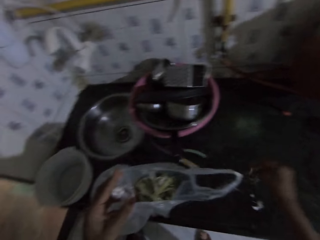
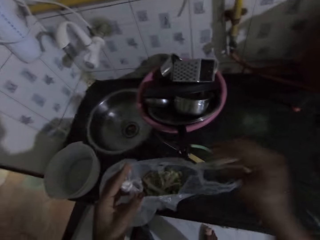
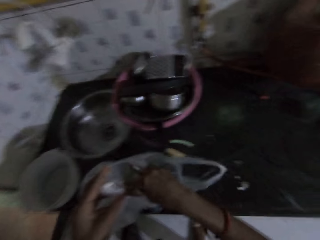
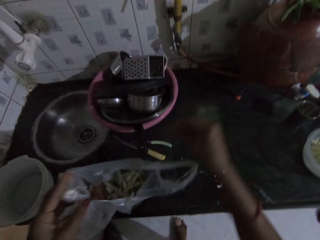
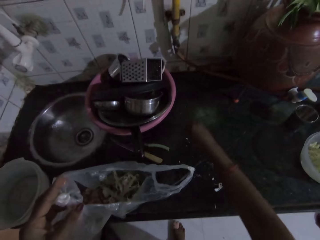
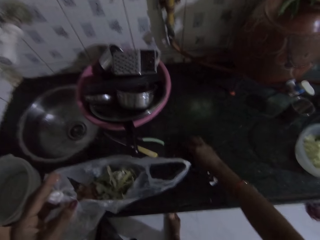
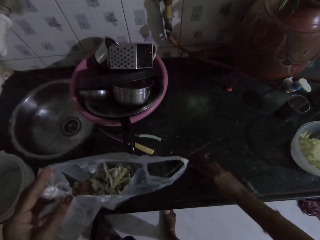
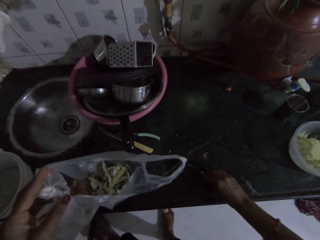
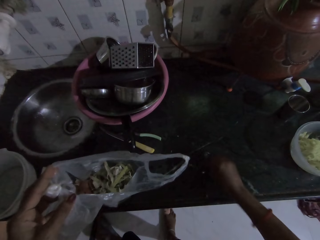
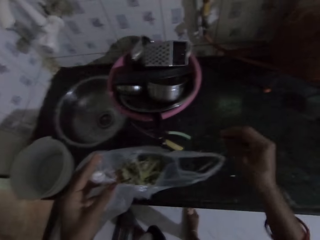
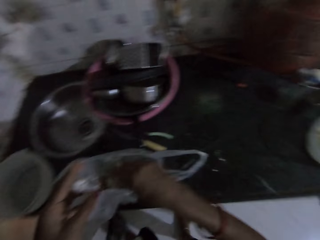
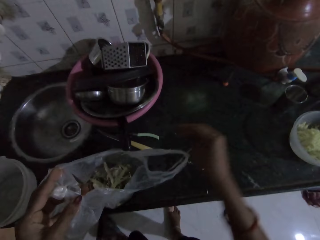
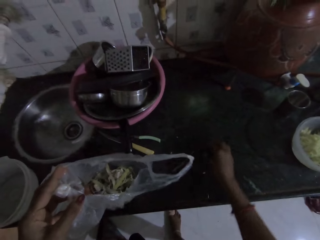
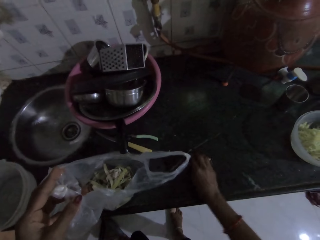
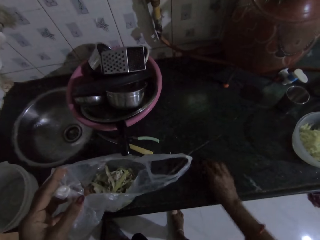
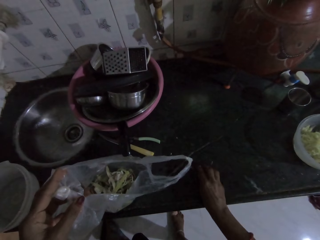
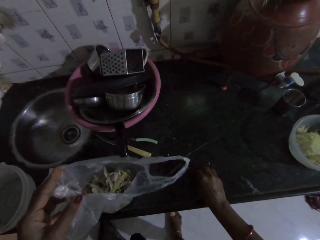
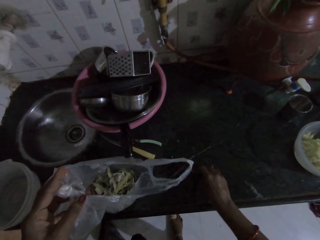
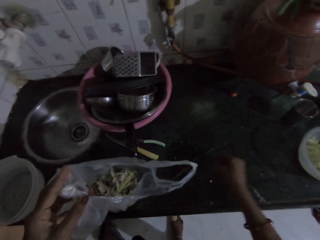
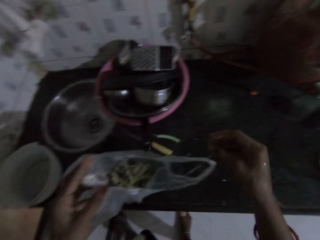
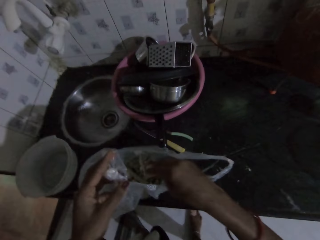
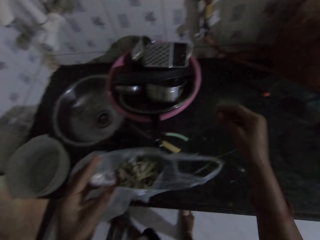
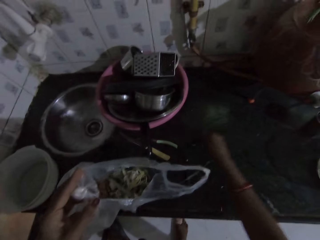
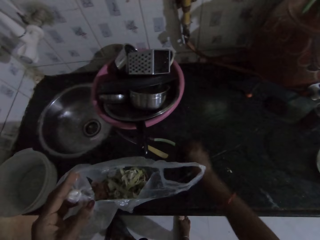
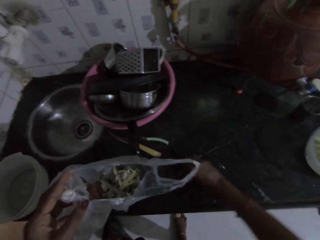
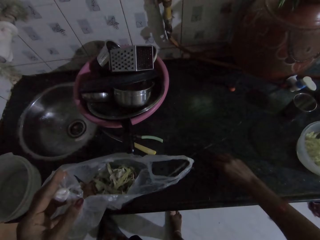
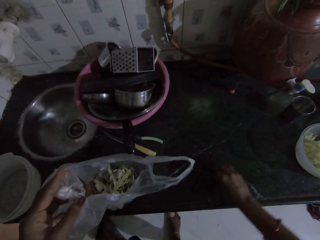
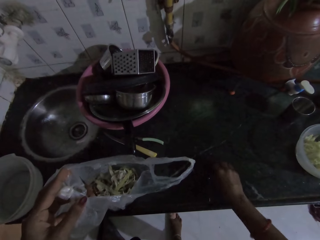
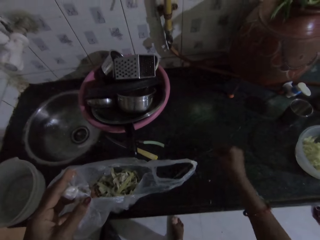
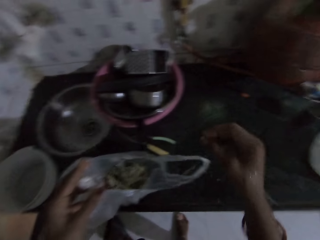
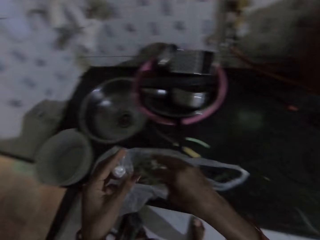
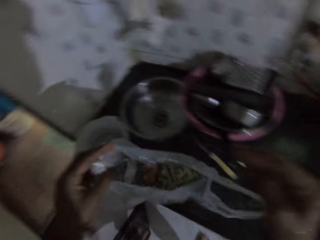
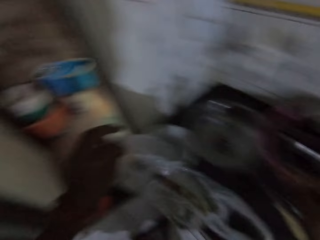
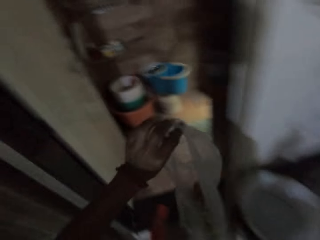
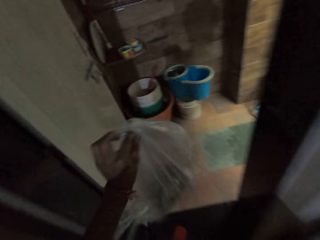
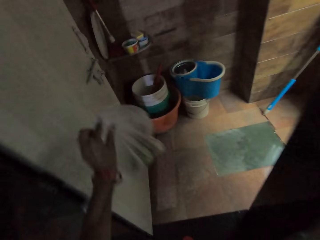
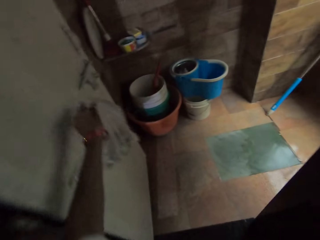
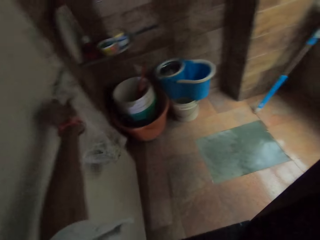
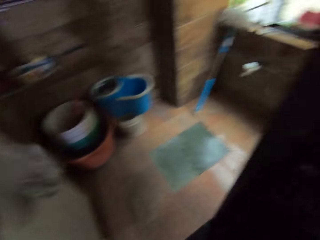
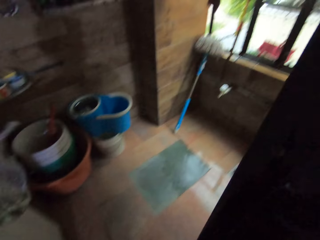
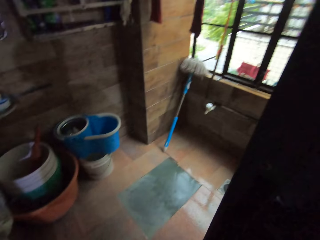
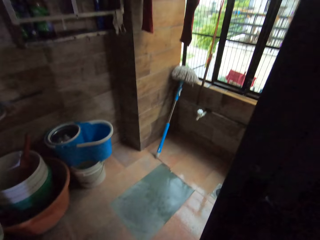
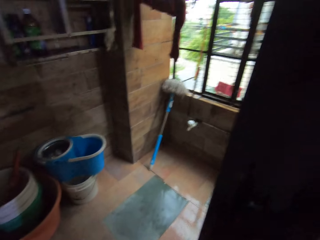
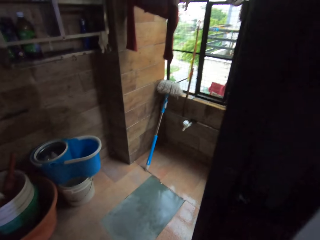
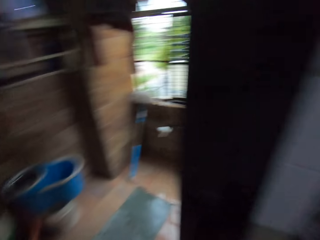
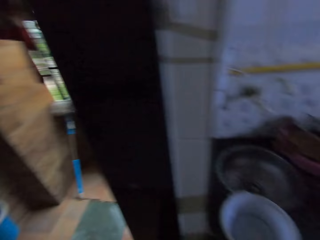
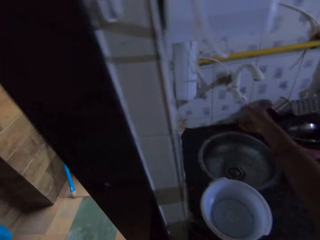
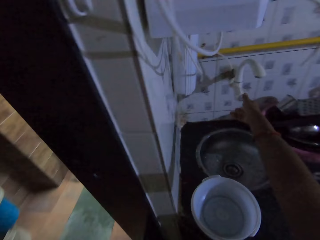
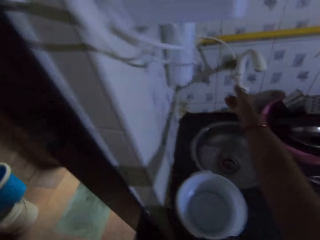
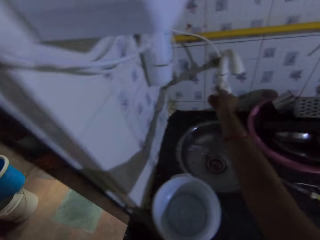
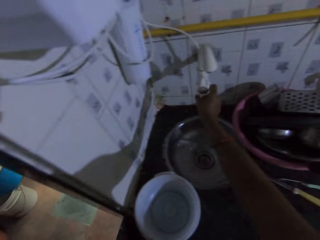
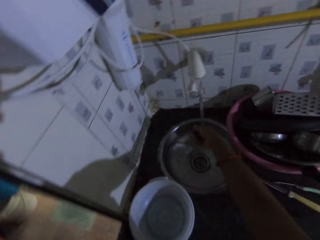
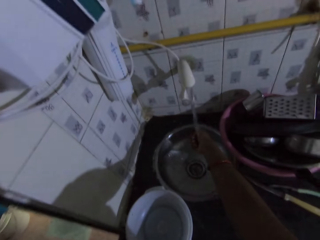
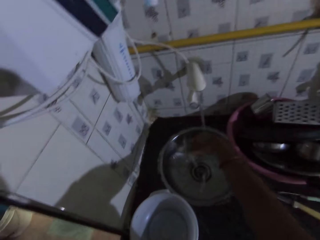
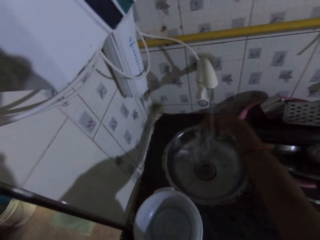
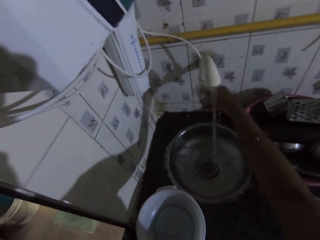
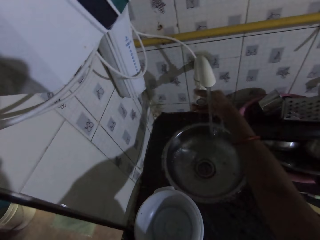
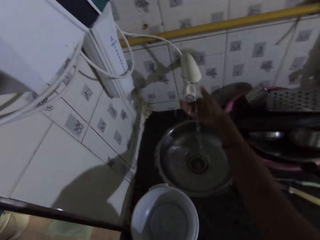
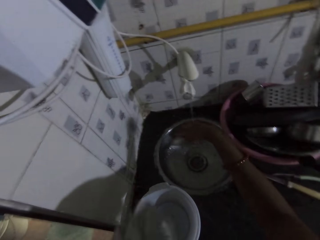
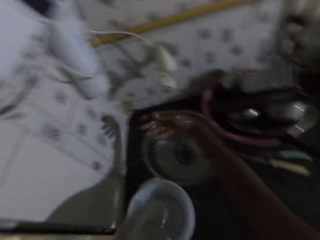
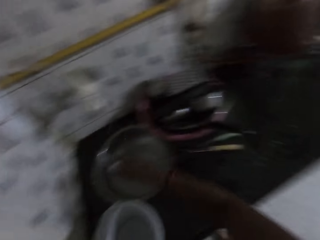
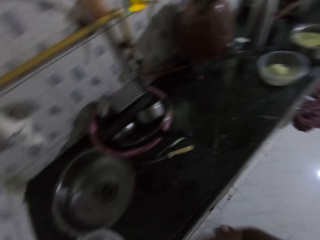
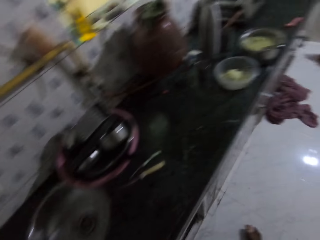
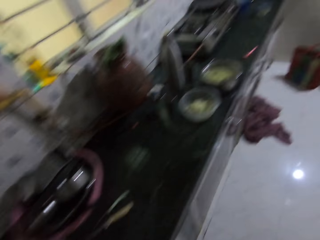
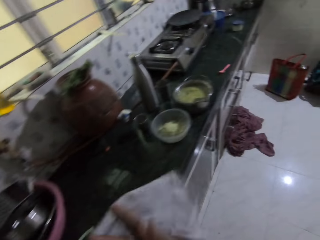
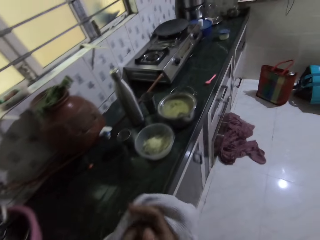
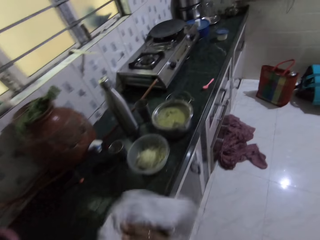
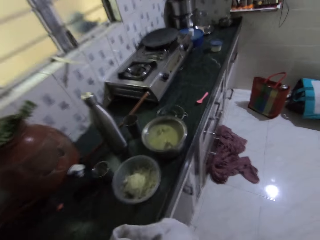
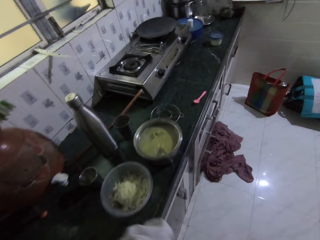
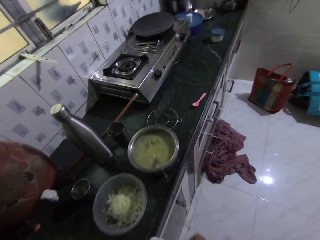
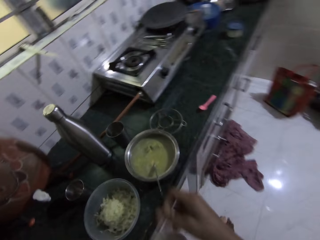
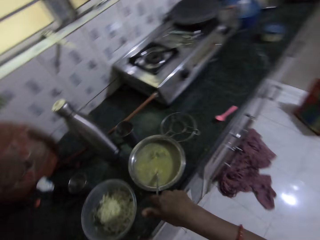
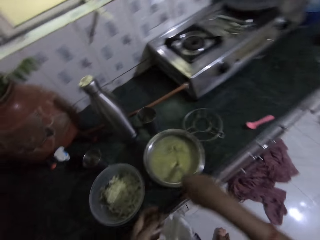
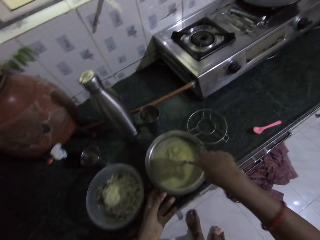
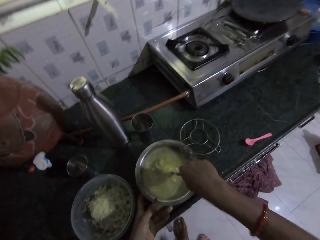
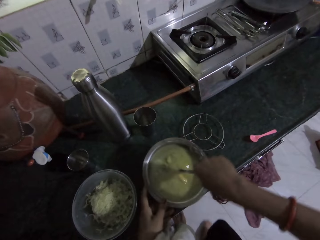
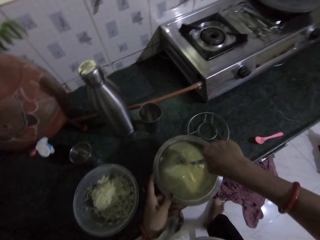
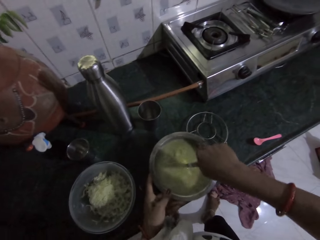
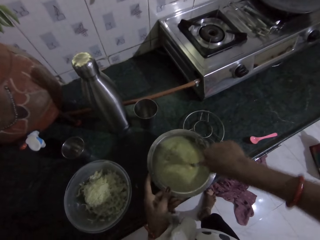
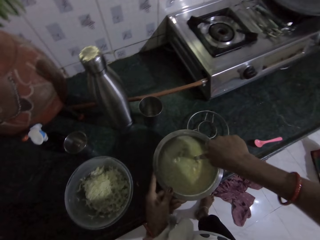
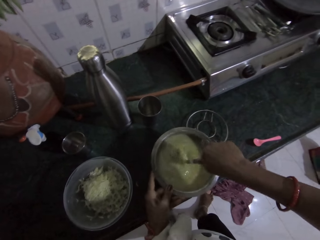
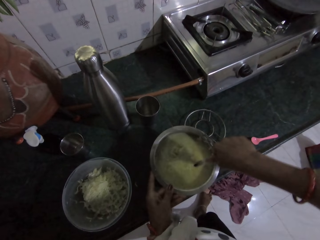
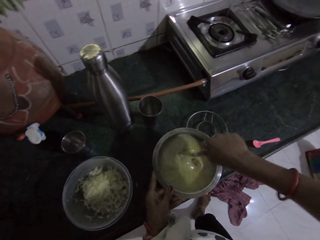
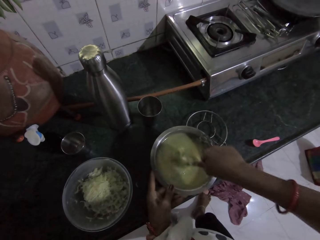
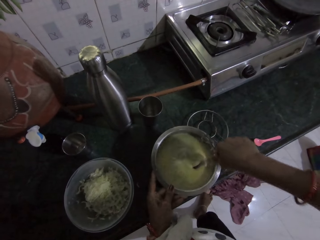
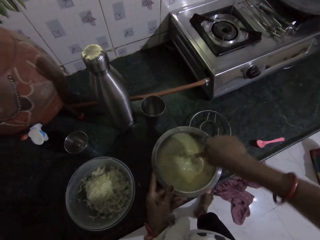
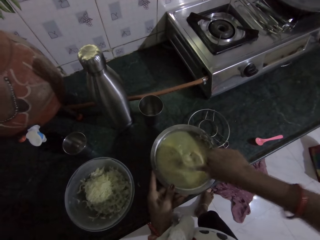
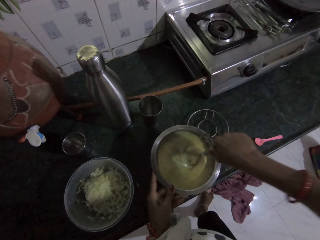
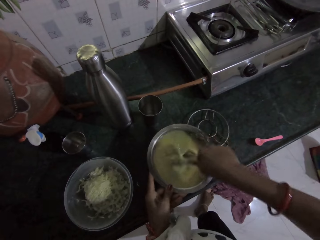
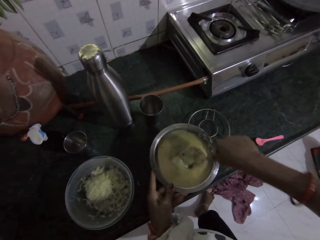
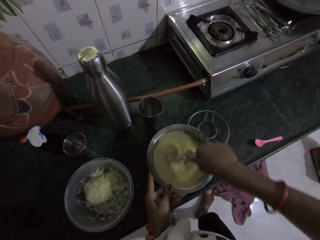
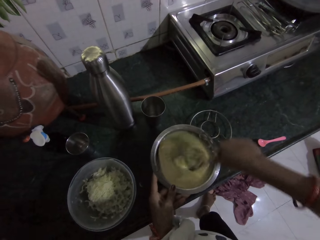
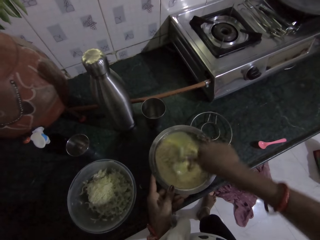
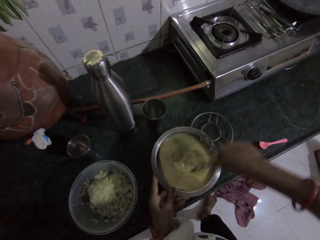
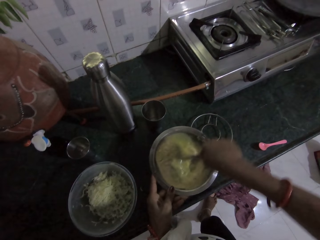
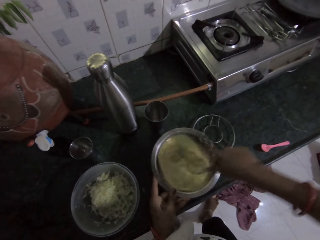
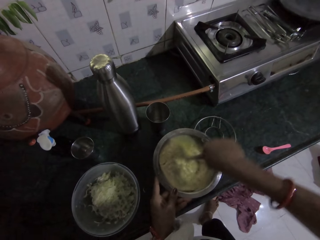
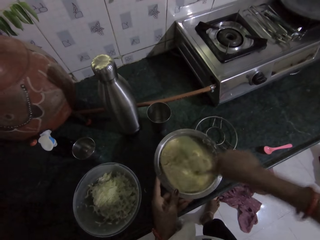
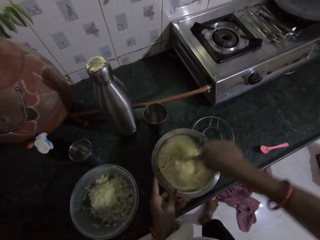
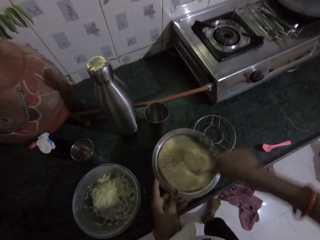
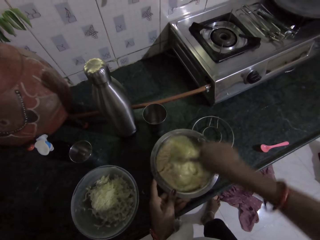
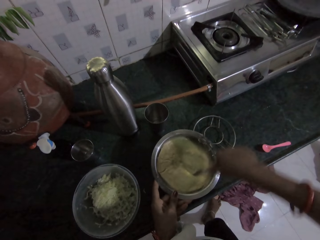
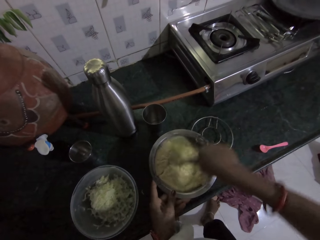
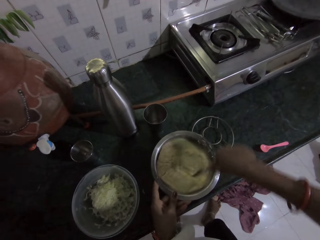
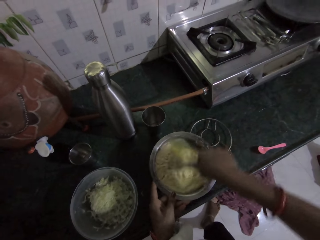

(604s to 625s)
The camera wearer puts trash in a polythene bag. She picks trash from the countertop. She puts trash in the polythene bag. She picks trash from the countertop. She puts trash in the polythene bag. She picks trash from the countertop. She puts trash in the polythene bag. She walks in the room. She hangs the plastic bag on the rack on the wall with her left hand. She walks in the room. She opens the tap on the wall with her right hand. She rinses her right hand with water from the tap. She closes the tap on the wall with her right hand. She cleans her hands with a napkin. She walks in the room. She holds a spoon in the stainless bowl with her right hand. She holds the stainless bowl on the countertop with her left hand. She stirs dough in the stainless bowl with the spoon in her right hand.
